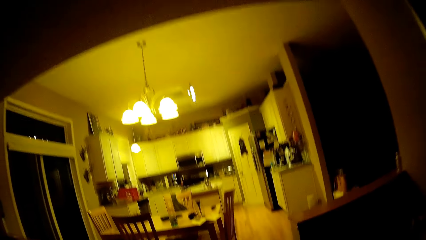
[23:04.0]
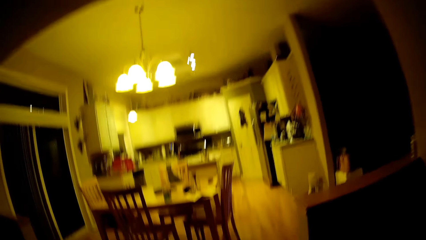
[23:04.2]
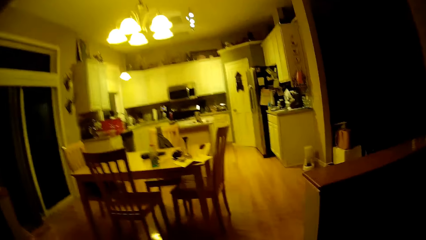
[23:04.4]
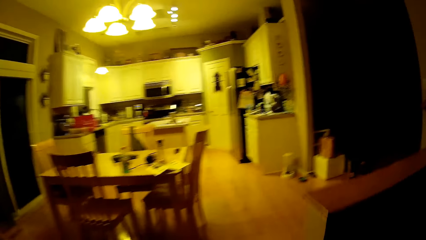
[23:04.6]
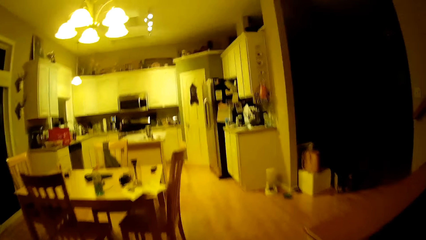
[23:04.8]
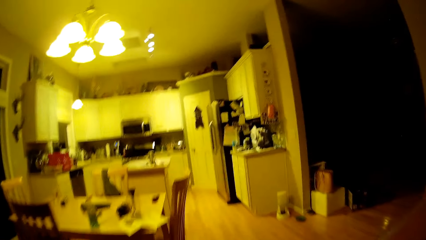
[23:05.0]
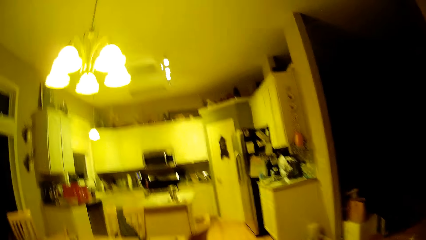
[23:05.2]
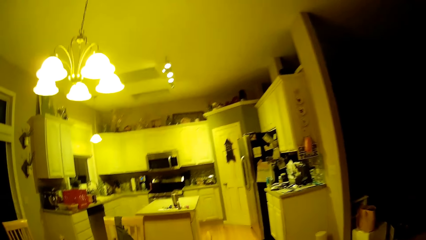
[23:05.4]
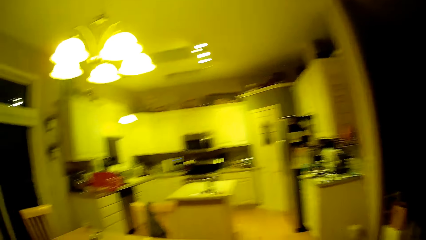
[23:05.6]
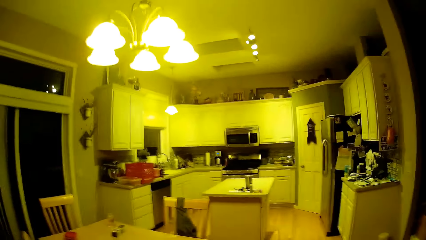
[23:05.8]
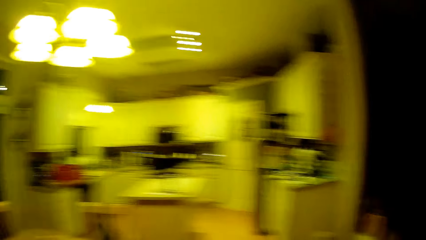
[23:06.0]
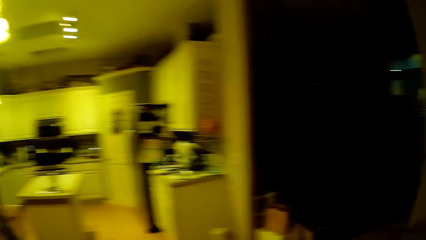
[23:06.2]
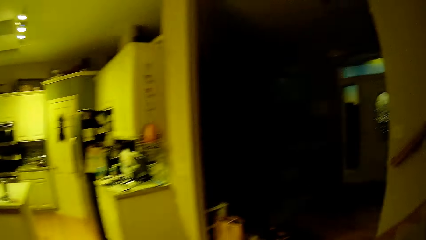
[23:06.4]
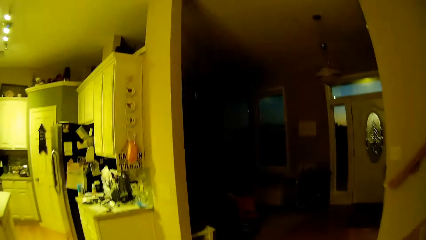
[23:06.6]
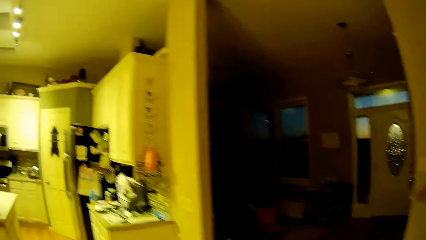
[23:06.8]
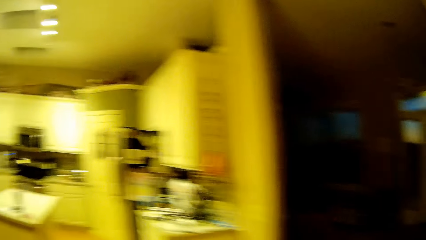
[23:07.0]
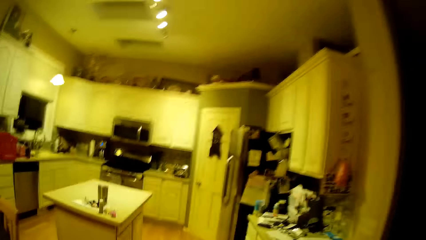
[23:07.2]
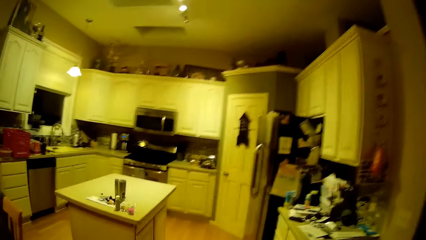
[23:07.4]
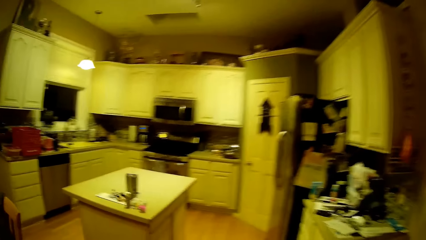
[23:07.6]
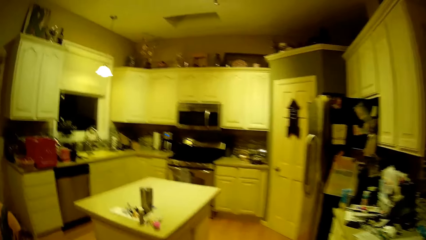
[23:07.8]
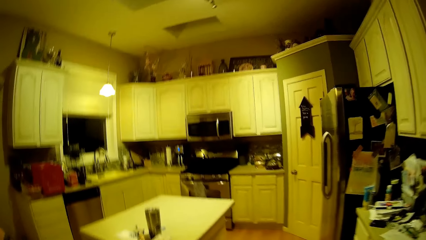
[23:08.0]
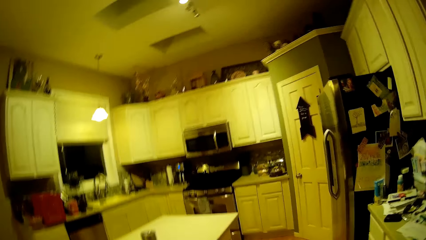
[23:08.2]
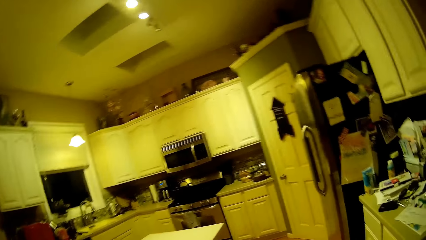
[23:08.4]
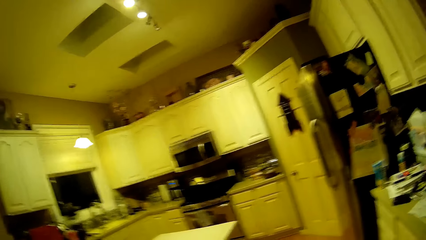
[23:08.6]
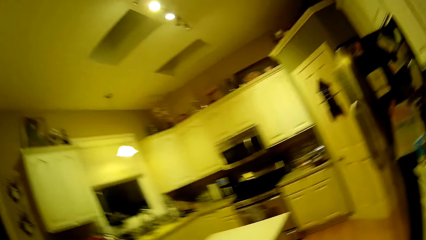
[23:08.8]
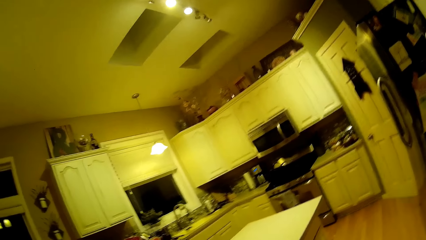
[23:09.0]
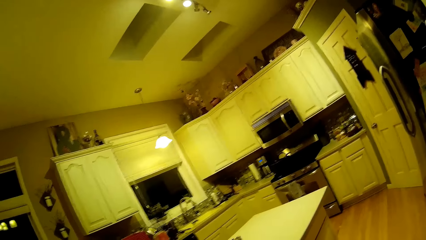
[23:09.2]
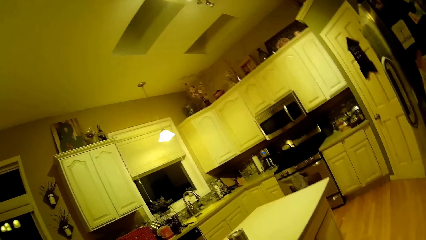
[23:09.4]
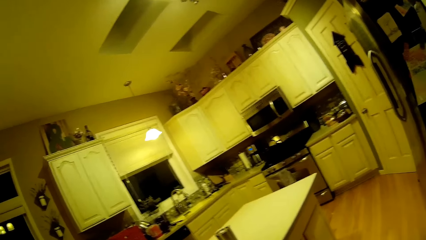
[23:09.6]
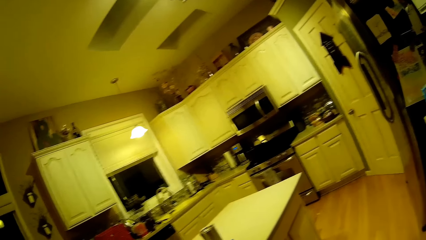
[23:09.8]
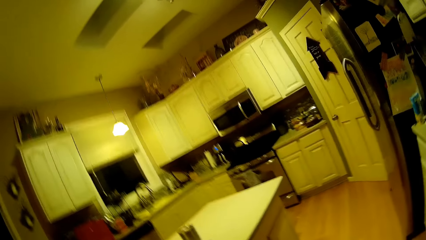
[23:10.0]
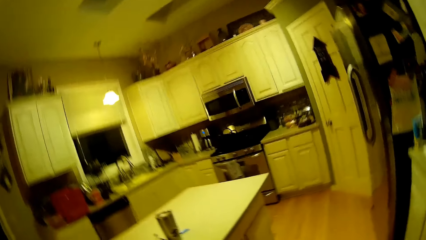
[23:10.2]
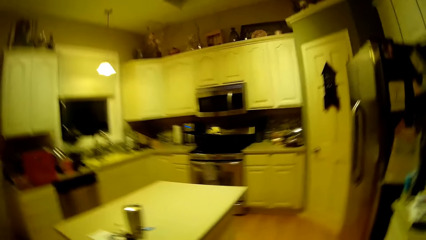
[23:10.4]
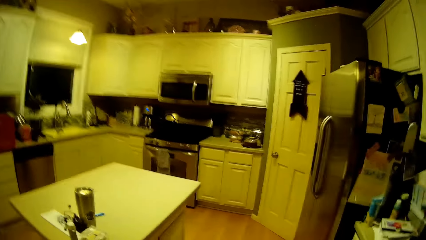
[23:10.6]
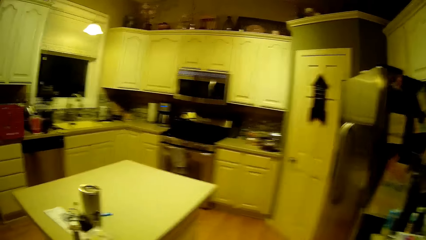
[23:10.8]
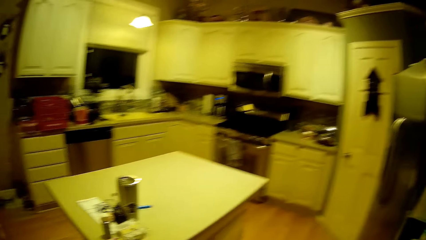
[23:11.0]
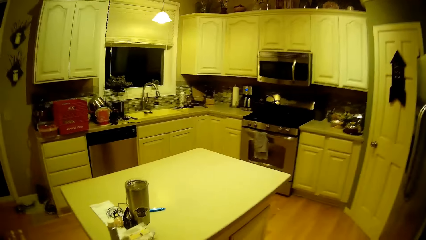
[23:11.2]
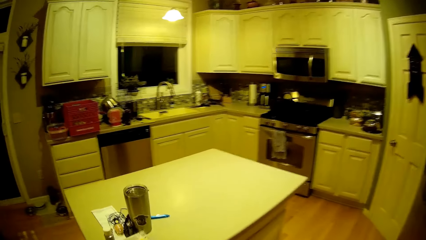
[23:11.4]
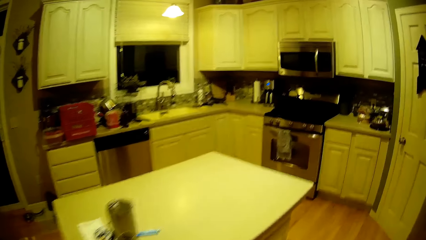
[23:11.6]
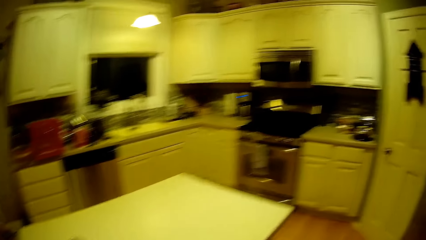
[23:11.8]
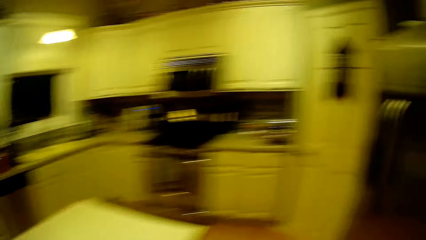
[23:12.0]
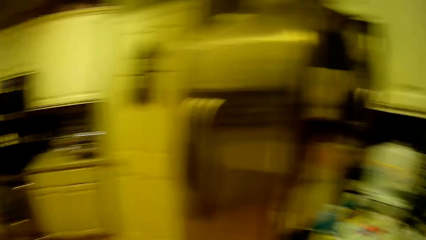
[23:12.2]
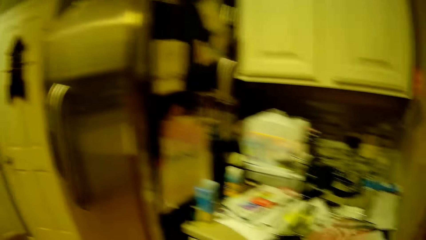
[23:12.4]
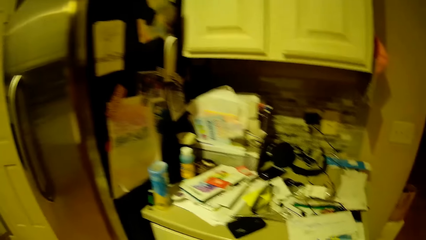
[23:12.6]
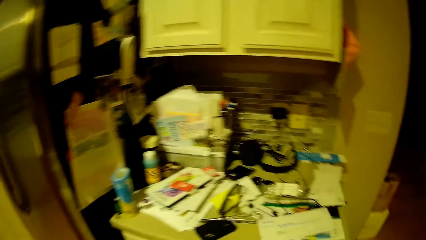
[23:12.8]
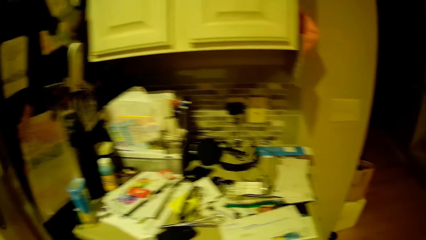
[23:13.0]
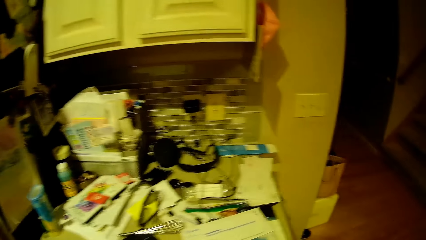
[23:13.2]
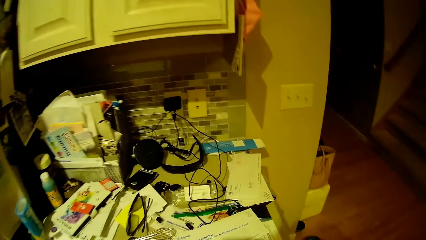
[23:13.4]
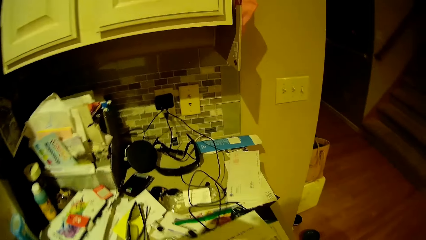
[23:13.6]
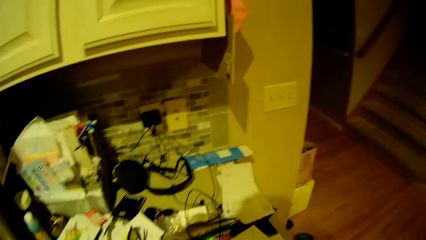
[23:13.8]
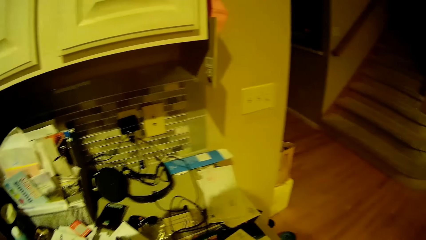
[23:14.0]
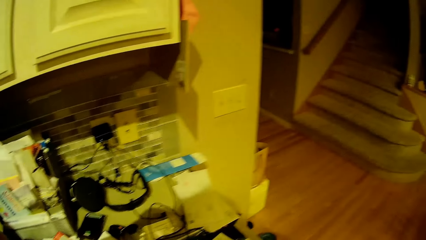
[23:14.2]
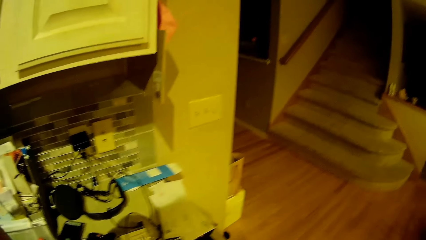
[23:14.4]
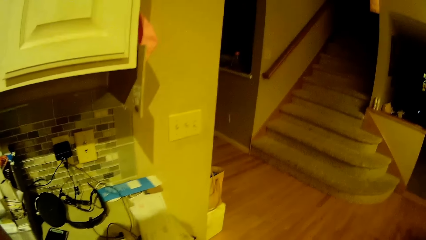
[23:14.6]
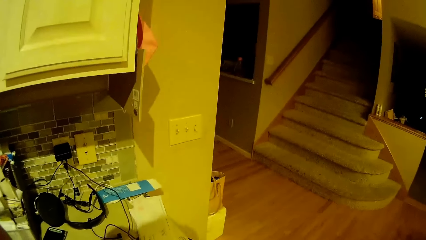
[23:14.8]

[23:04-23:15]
The camera wearer talks. They walk.
